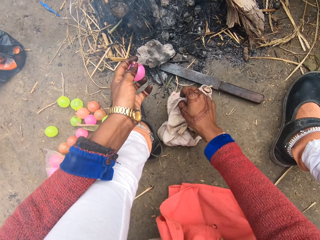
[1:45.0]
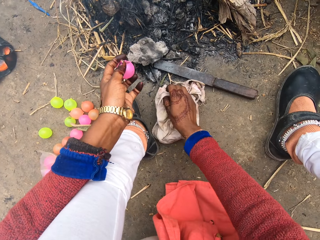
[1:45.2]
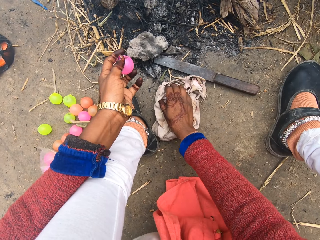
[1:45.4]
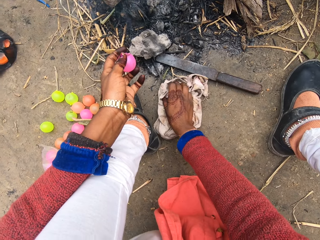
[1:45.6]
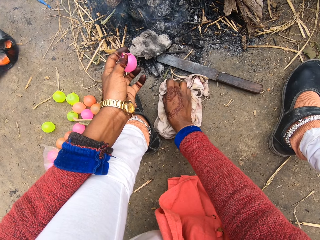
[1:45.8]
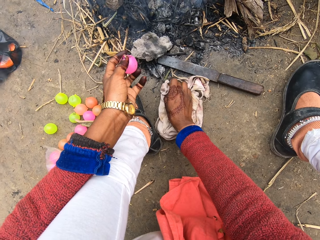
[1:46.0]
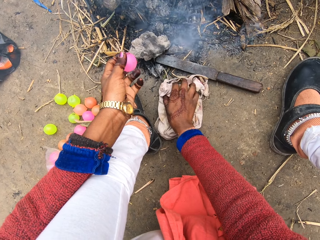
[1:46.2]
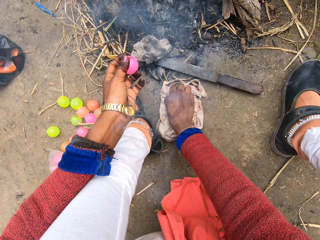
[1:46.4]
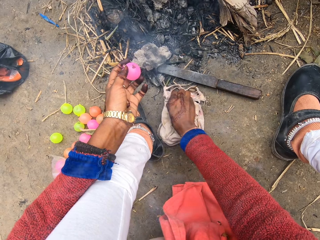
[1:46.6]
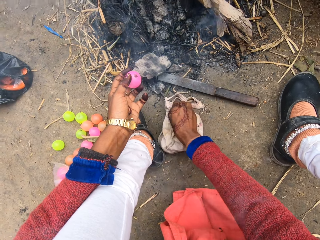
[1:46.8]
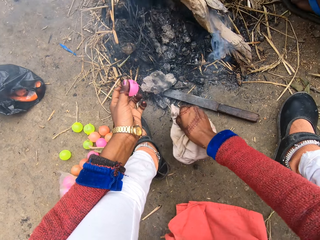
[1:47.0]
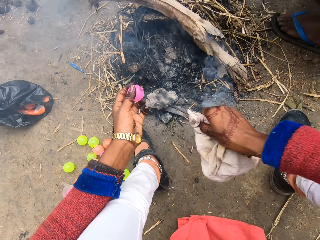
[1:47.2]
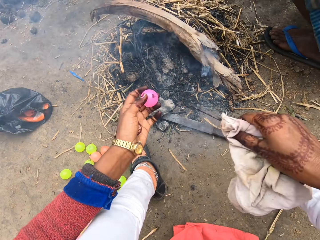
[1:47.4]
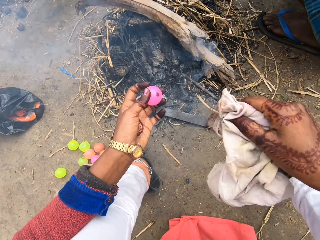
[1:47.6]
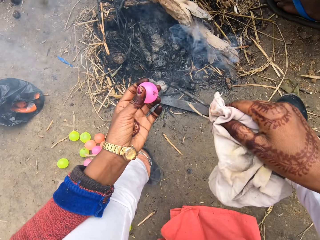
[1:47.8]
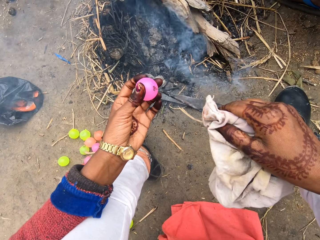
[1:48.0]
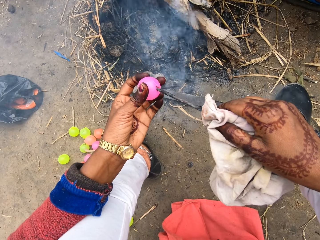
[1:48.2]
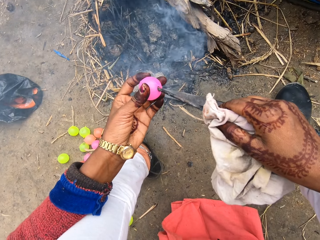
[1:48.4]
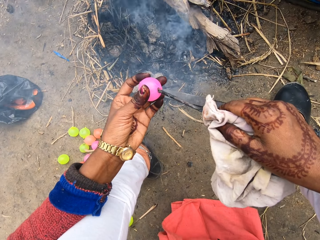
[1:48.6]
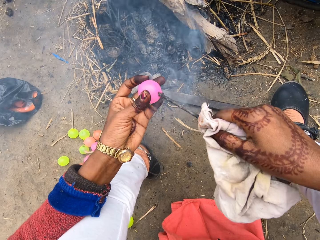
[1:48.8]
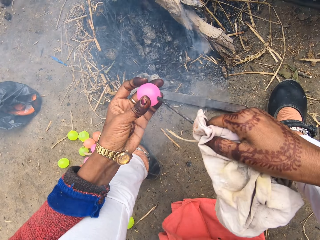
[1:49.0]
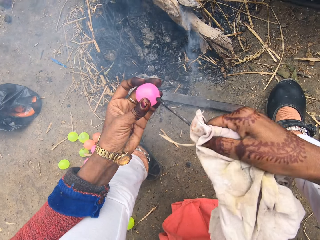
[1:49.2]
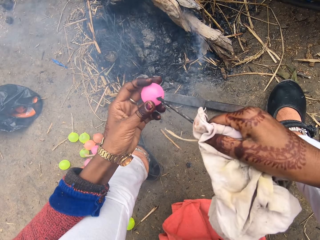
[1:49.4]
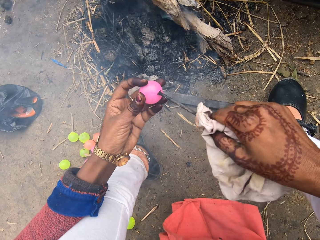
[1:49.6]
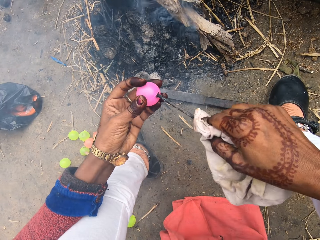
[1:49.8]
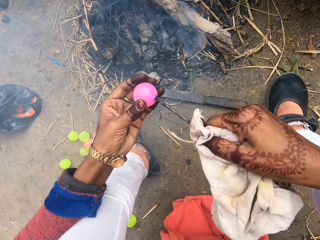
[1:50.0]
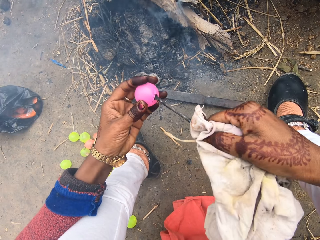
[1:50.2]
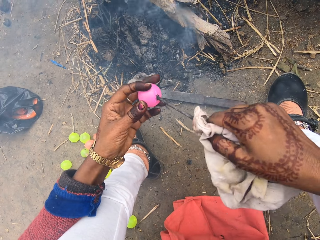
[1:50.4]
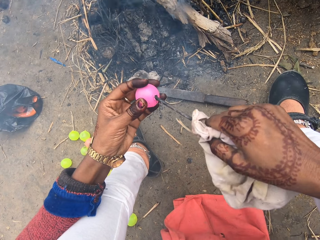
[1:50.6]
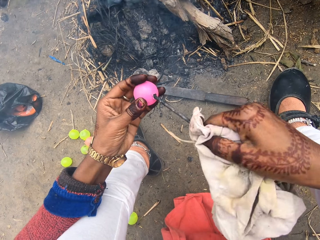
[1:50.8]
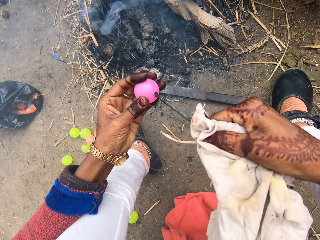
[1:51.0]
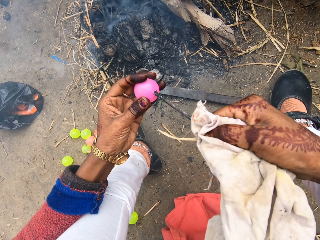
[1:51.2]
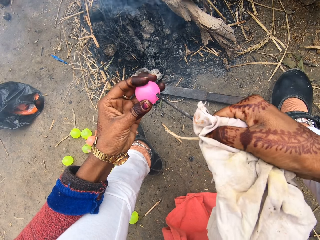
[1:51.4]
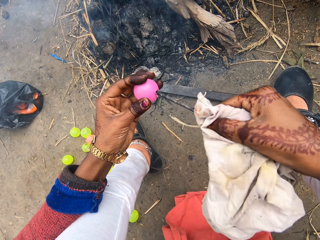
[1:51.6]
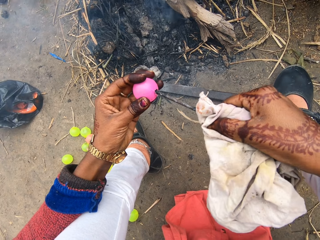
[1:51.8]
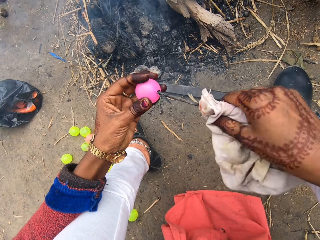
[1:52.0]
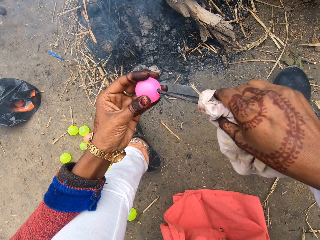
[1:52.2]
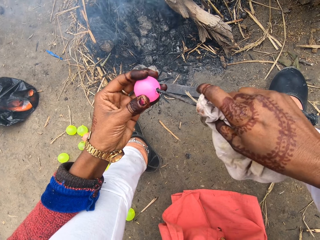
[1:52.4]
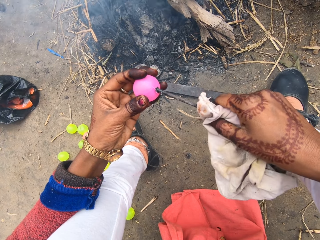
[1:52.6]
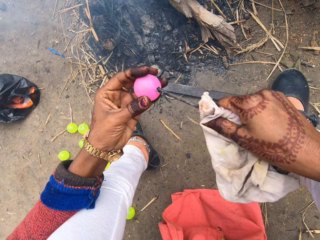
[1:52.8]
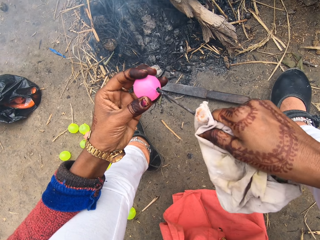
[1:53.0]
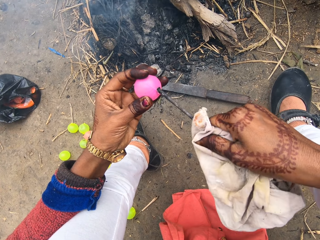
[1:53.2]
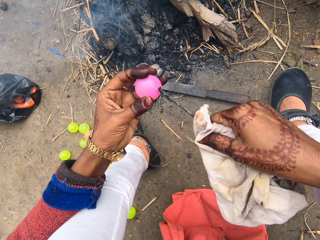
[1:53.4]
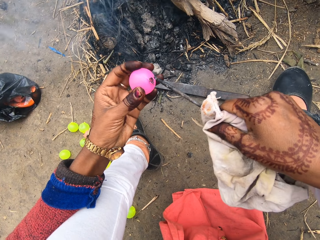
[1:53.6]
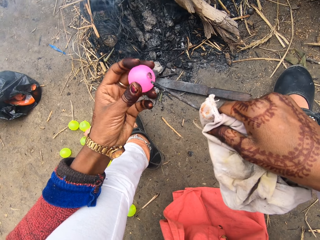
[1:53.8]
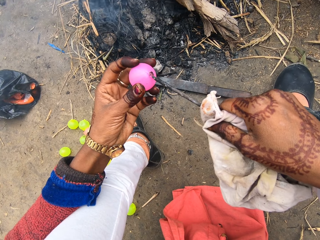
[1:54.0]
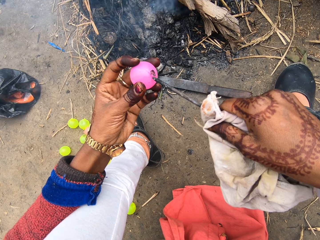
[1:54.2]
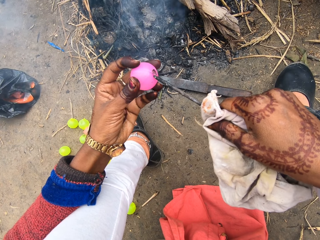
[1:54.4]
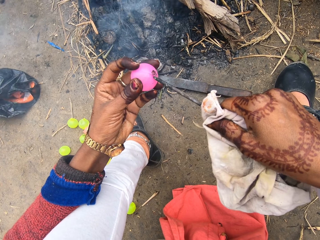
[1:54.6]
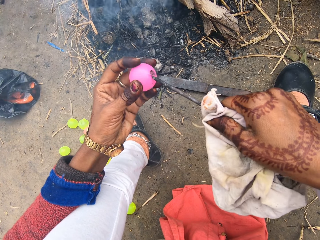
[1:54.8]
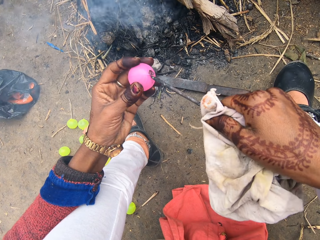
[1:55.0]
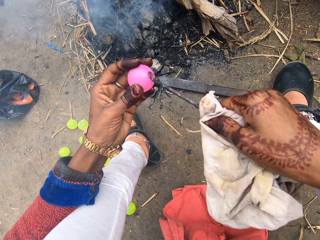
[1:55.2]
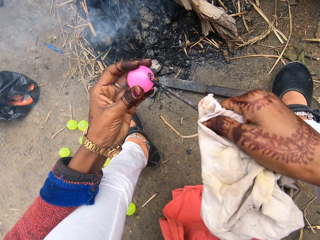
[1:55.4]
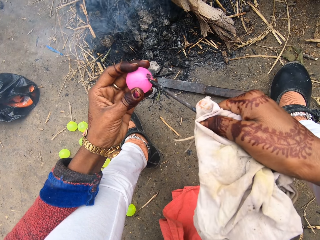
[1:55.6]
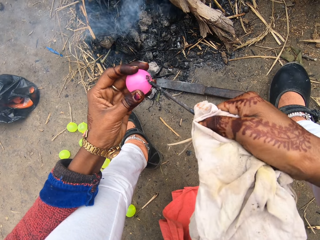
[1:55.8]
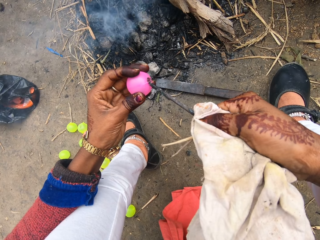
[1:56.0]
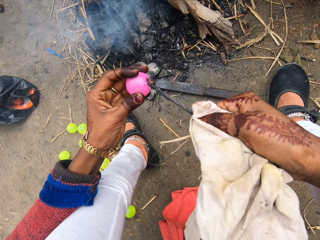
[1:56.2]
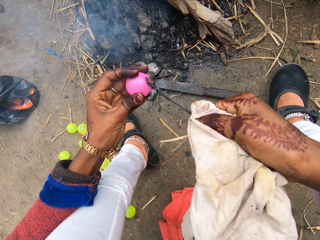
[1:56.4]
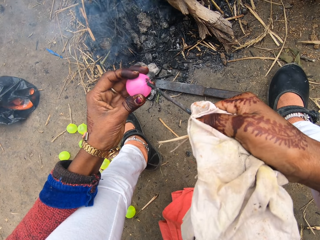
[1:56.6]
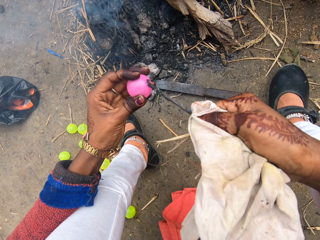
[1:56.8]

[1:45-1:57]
The camera wearer picks up the cloth from the ground. They pick up a nail from the ground with the cloth. They insert the nail in the chi ball.

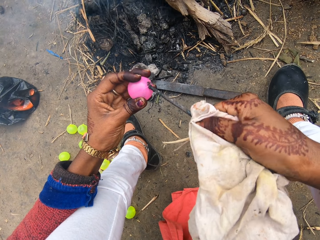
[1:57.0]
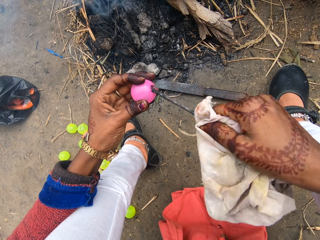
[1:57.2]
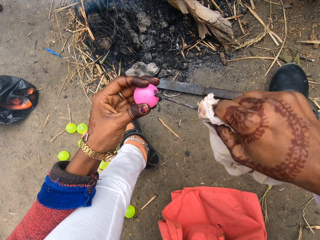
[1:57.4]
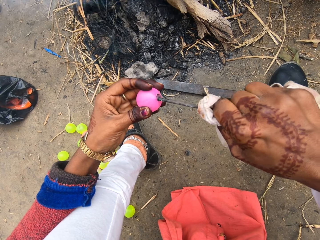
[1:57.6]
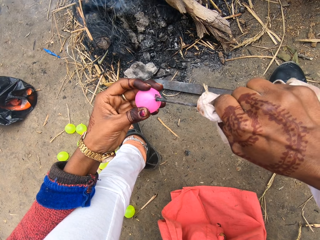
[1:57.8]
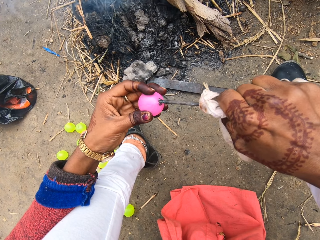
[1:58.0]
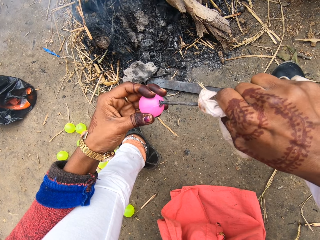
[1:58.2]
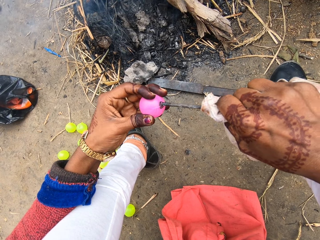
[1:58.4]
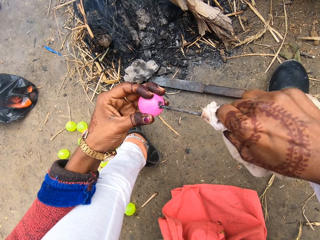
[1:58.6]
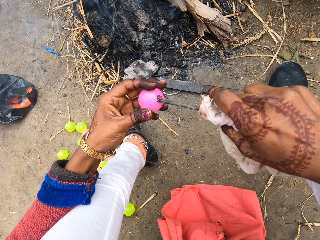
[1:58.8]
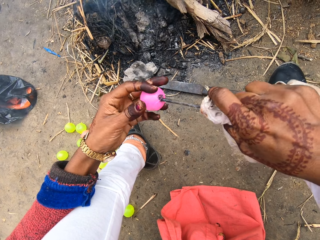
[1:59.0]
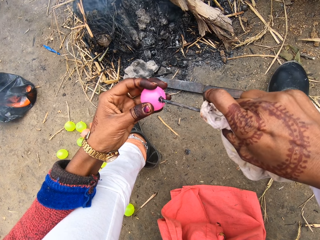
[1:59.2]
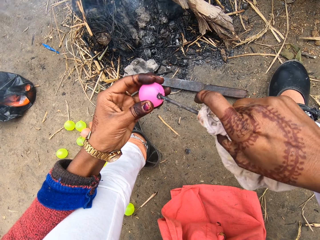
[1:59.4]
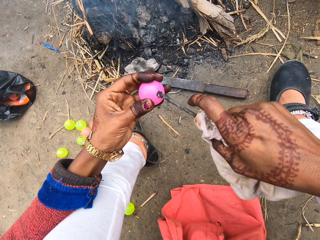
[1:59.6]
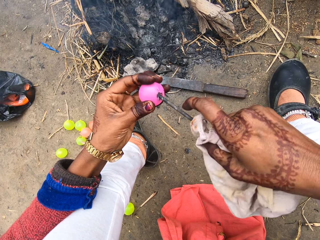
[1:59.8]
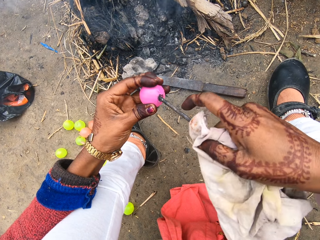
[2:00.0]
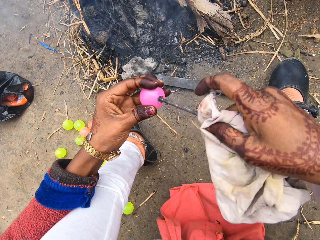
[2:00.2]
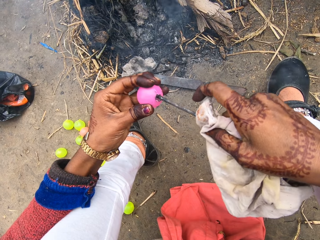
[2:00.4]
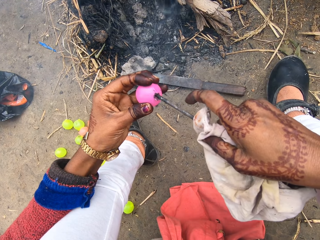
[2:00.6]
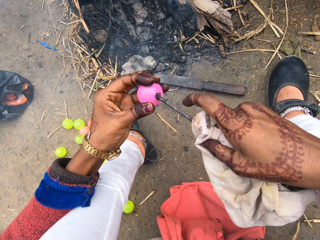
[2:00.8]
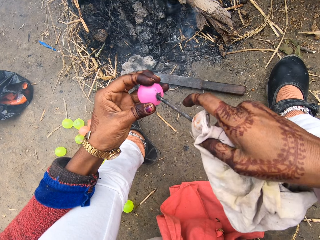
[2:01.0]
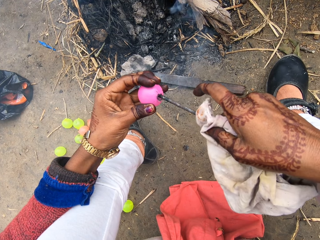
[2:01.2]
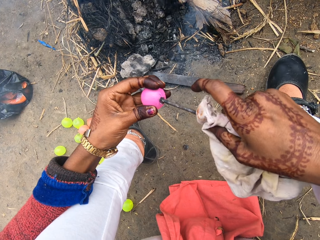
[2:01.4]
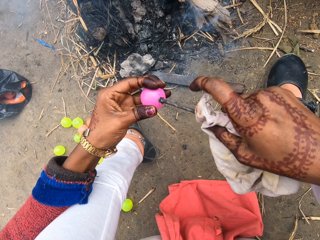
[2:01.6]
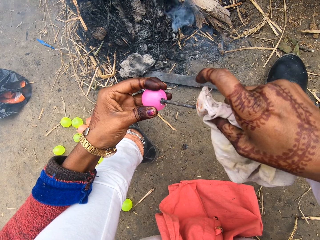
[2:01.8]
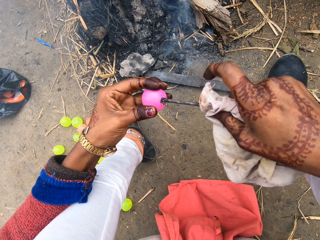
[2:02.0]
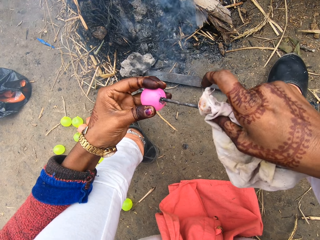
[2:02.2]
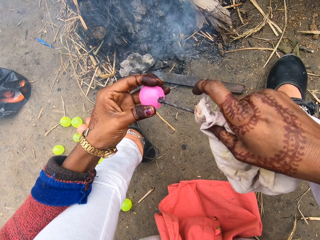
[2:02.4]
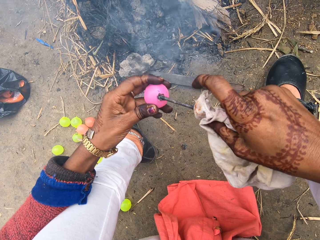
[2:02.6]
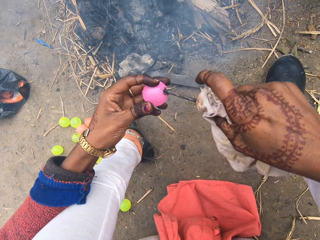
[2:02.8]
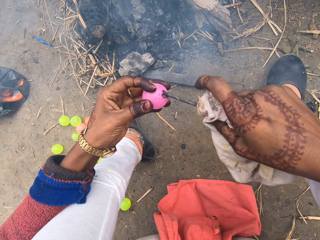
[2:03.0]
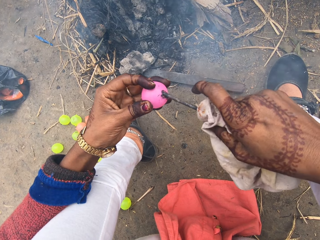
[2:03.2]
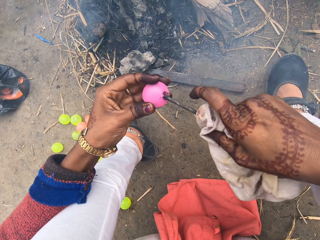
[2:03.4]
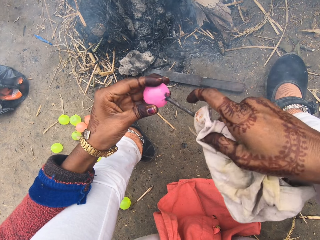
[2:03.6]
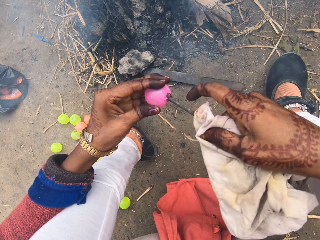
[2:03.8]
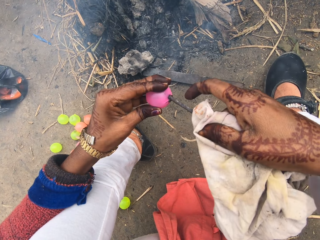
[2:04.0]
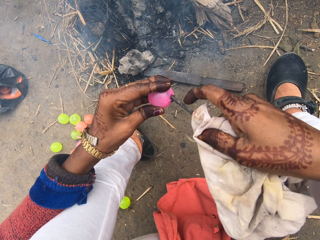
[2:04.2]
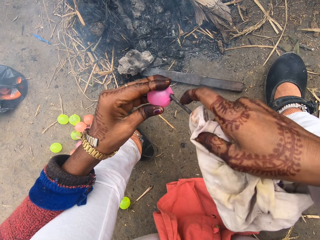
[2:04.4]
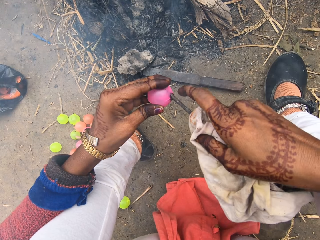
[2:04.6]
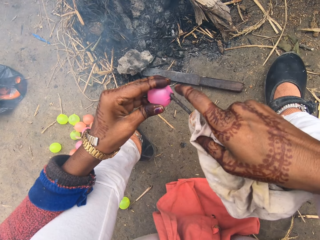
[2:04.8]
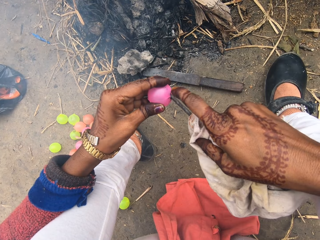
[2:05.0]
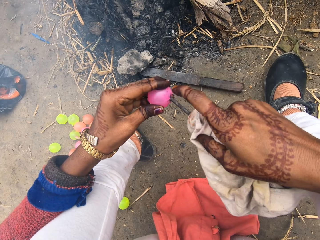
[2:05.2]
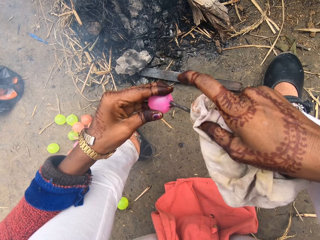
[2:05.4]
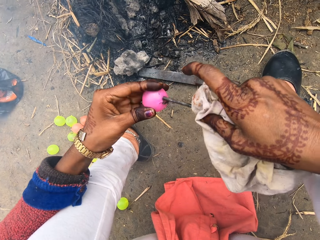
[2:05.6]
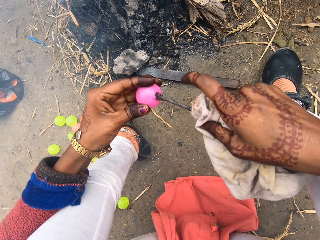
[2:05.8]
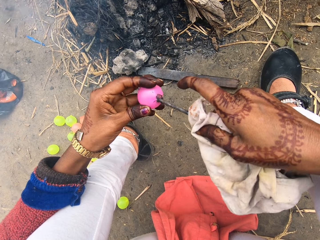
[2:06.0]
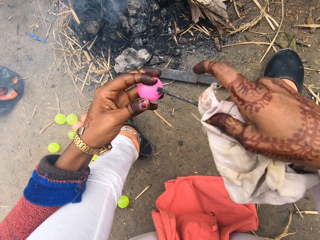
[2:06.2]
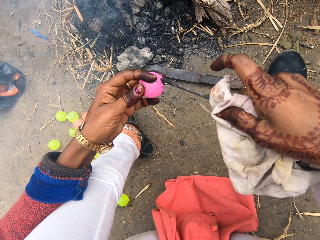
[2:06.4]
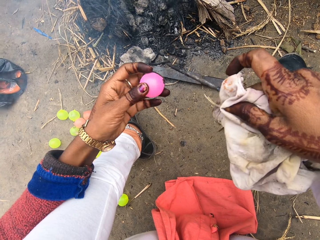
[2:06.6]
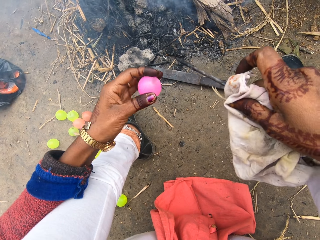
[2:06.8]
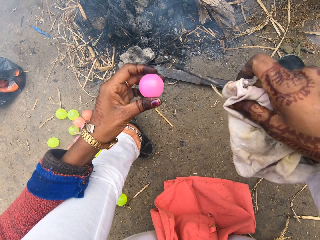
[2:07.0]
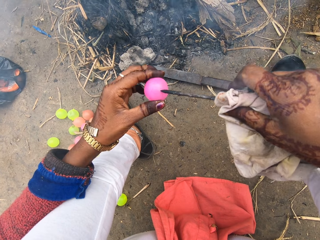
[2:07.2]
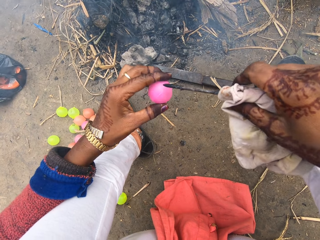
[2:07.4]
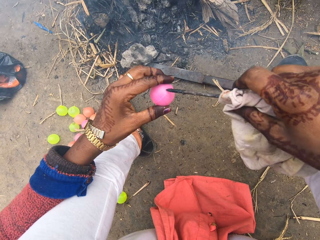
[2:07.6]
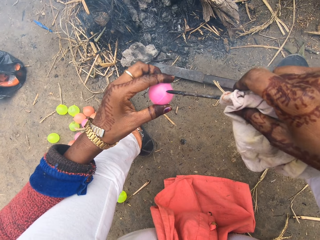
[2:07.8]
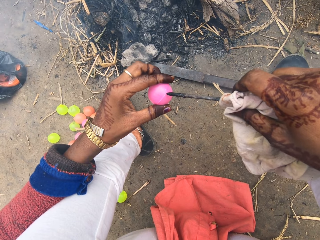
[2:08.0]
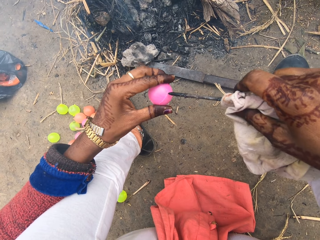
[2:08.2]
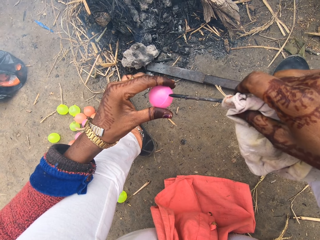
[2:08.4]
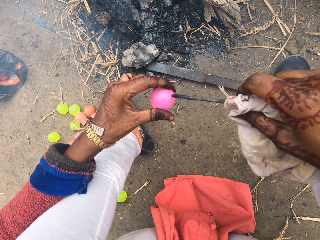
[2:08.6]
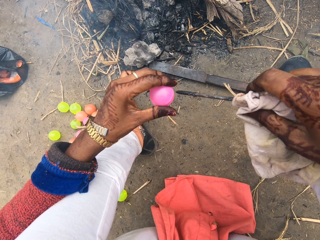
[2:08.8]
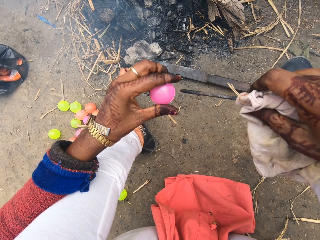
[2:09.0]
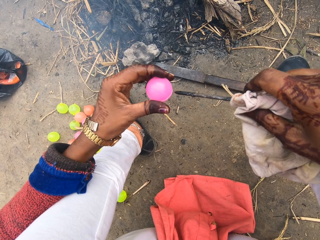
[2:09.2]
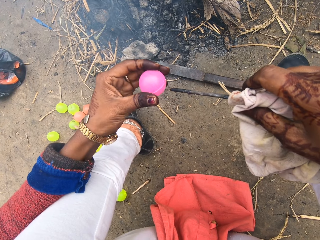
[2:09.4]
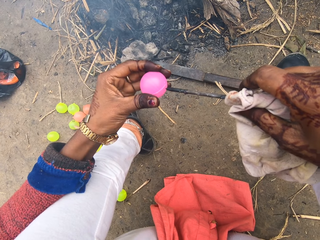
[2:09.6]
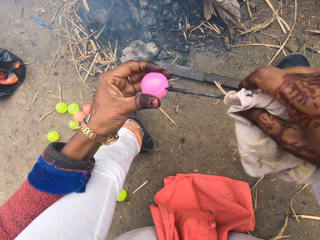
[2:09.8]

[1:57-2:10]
The camera wearer rolls the chi ball with her fingers.
